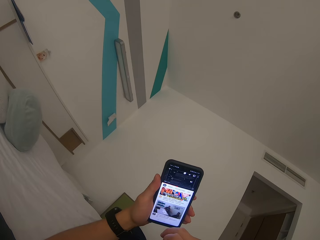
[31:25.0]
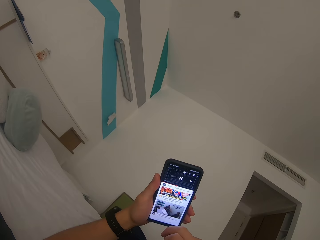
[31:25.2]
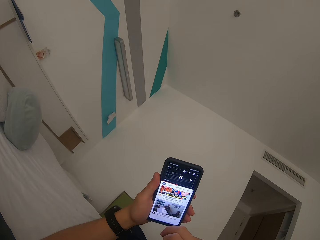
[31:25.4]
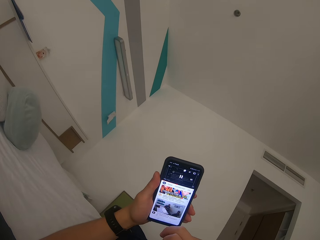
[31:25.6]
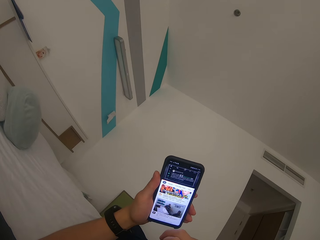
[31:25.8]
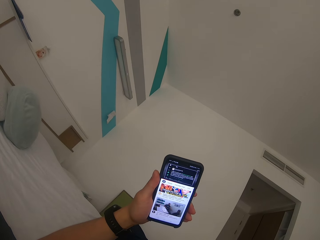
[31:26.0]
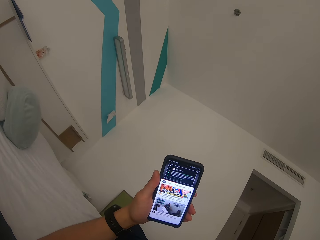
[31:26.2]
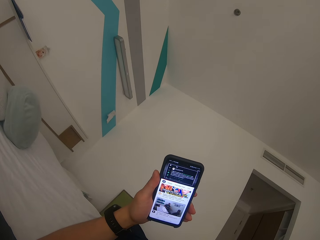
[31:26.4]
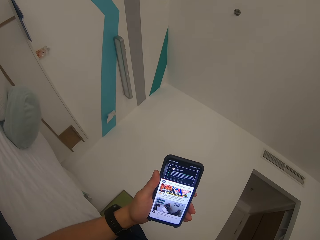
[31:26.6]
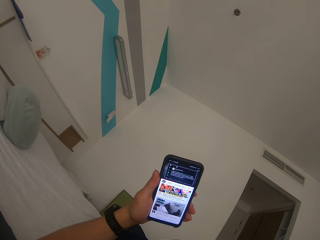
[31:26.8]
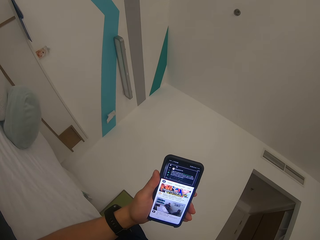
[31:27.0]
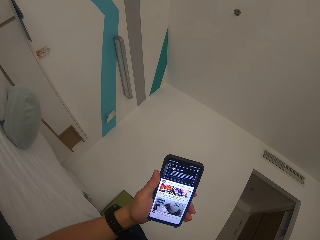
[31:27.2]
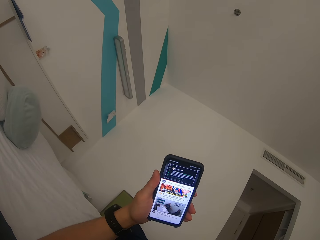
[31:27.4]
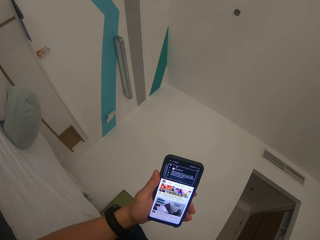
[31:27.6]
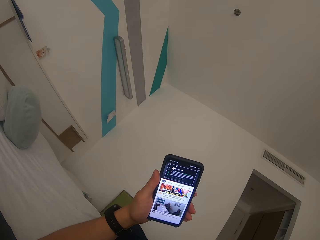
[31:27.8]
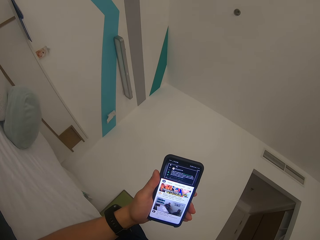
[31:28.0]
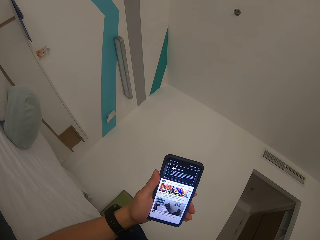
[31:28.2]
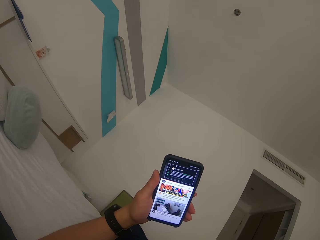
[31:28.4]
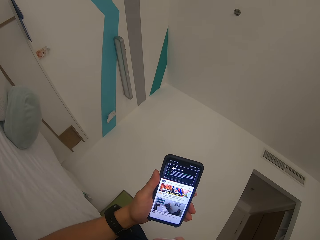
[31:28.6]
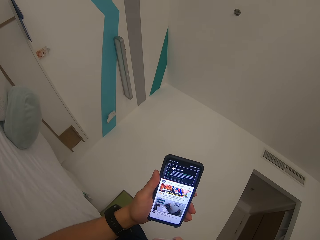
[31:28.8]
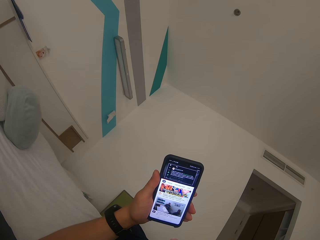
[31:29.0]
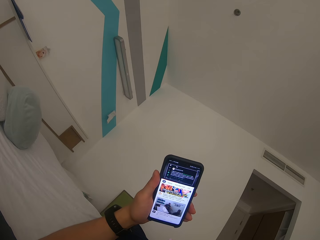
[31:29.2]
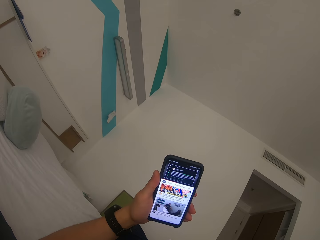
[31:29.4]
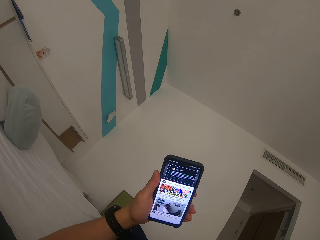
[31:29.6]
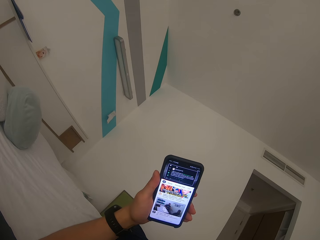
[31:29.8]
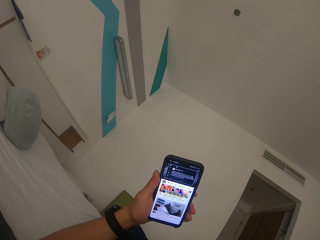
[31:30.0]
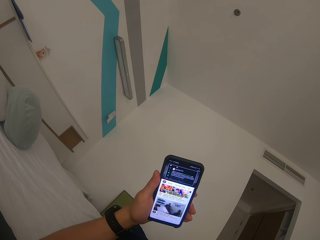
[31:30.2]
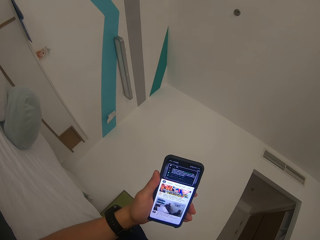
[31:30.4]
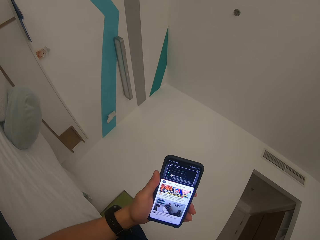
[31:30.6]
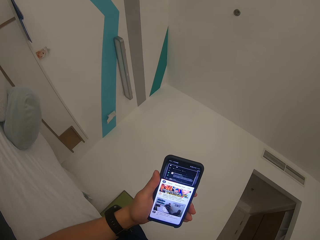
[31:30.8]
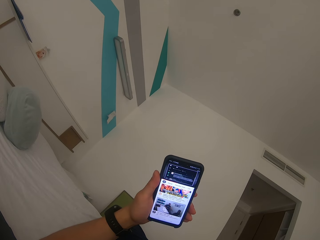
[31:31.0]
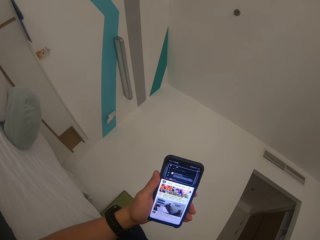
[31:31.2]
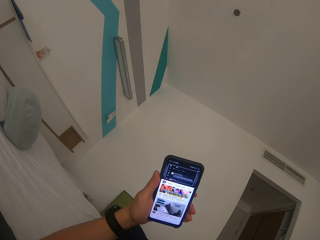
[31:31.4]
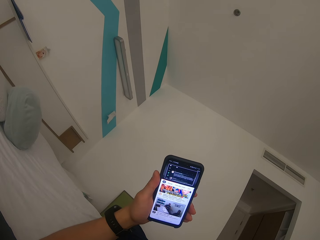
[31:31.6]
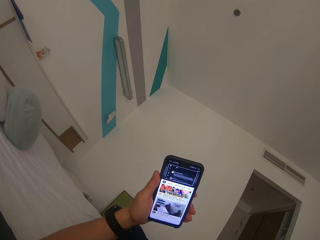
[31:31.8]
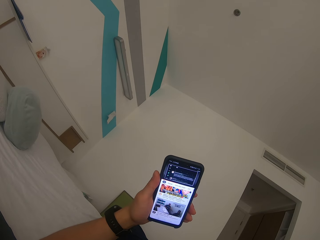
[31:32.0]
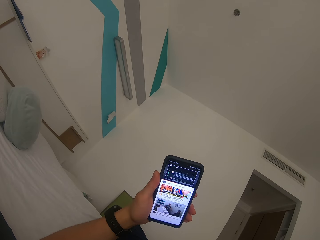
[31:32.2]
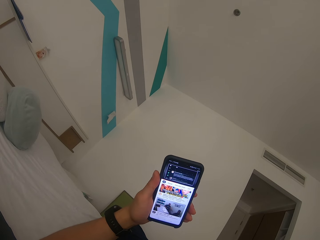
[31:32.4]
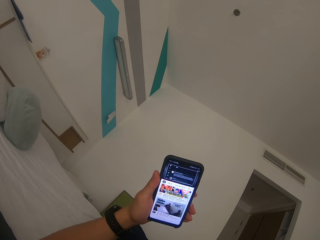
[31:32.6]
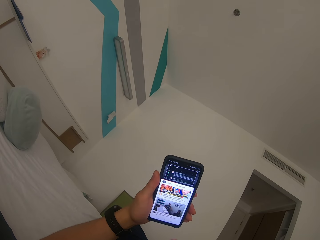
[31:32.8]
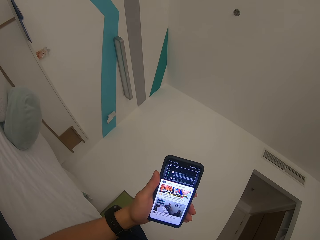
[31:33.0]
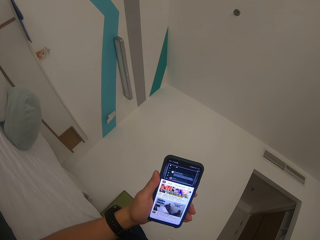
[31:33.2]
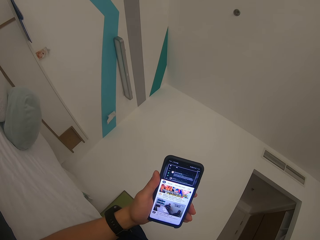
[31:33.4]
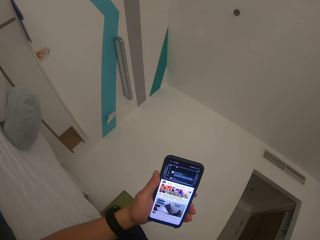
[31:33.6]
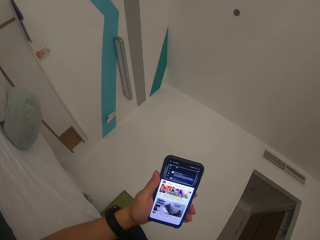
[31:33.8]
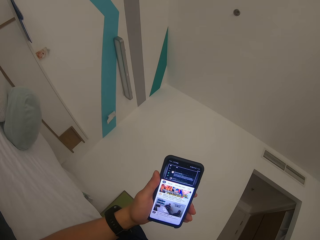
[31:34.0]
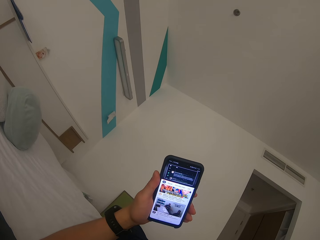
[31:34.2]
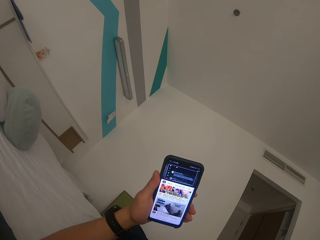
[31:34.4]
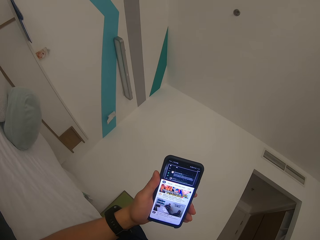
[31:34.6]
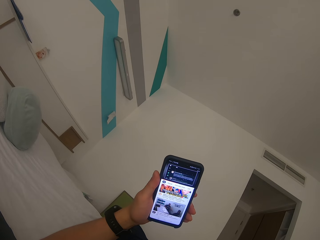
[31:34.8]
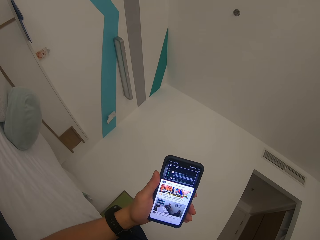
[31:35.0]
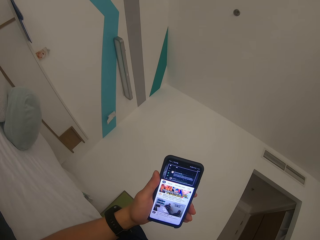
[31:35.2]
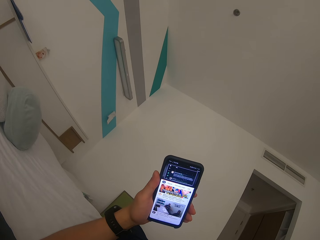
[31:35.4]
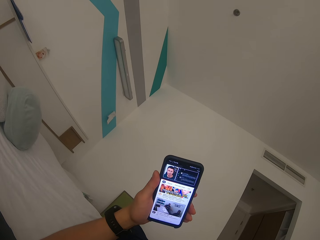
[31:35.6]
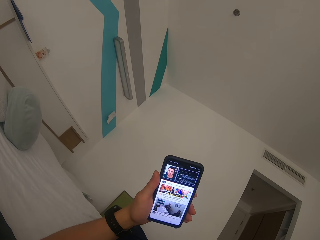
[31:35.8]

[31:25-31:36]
The camera wearer watches a video on the mobile phone.

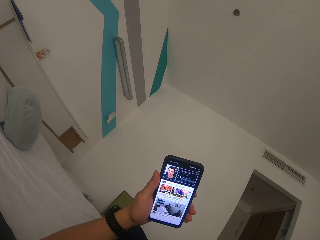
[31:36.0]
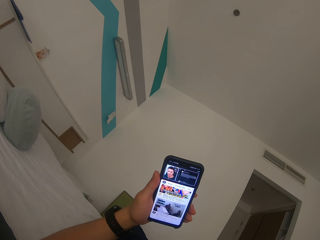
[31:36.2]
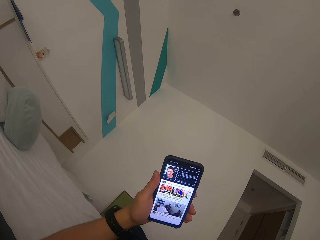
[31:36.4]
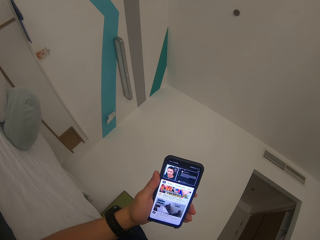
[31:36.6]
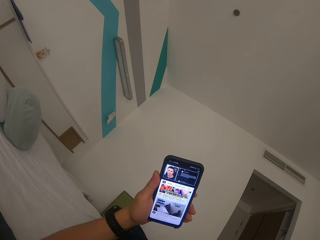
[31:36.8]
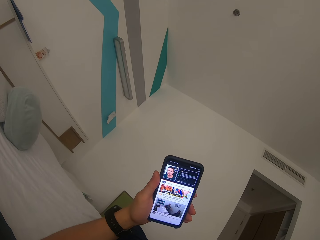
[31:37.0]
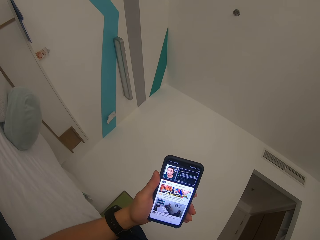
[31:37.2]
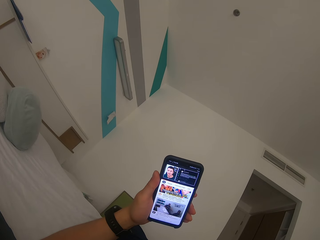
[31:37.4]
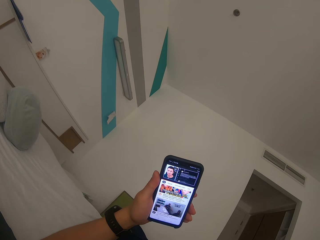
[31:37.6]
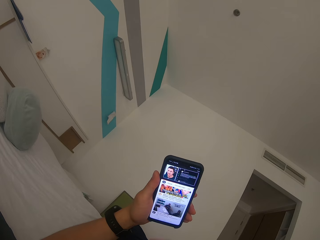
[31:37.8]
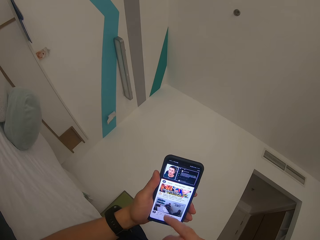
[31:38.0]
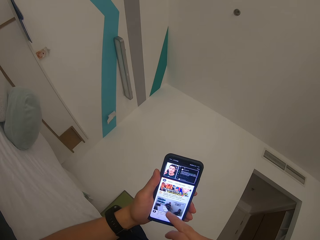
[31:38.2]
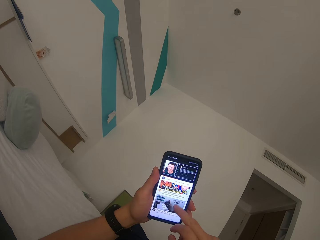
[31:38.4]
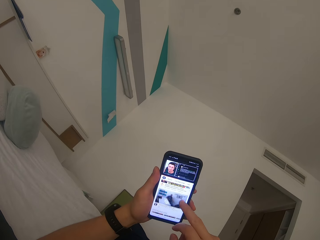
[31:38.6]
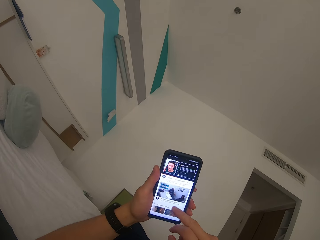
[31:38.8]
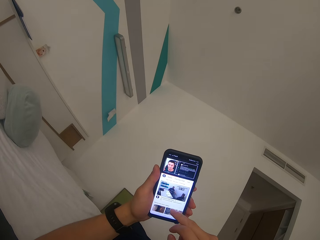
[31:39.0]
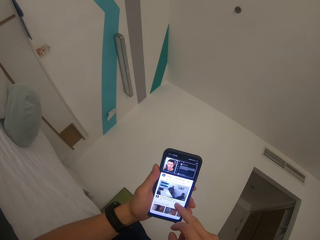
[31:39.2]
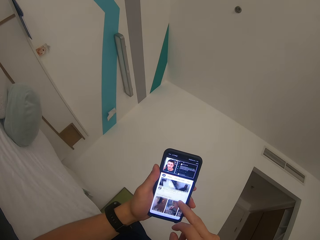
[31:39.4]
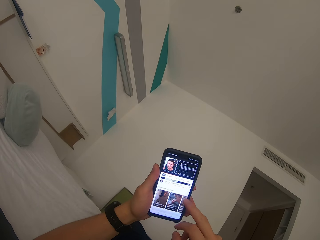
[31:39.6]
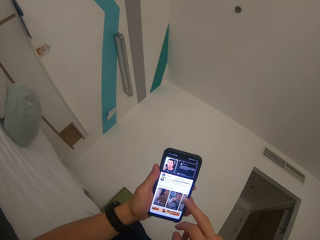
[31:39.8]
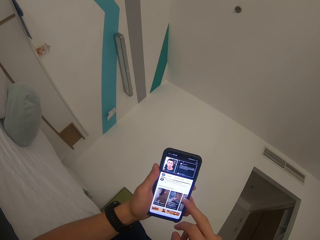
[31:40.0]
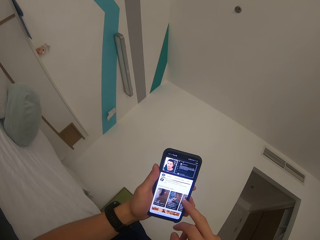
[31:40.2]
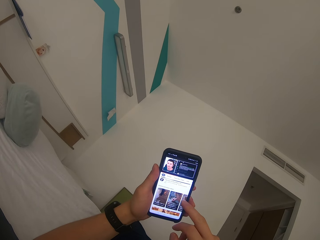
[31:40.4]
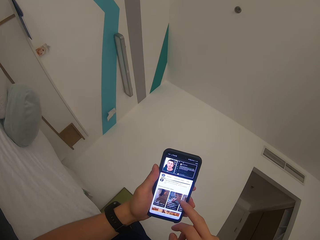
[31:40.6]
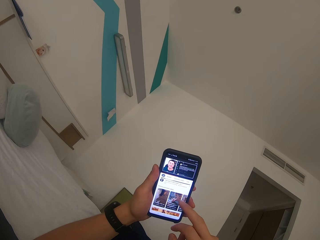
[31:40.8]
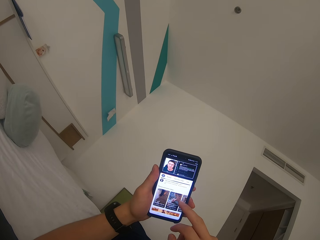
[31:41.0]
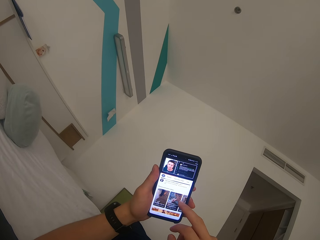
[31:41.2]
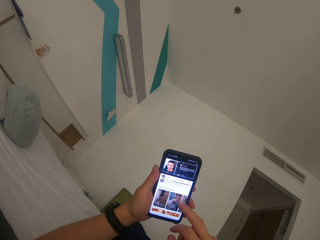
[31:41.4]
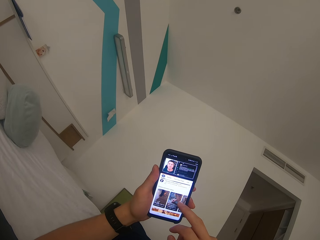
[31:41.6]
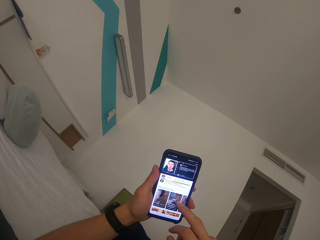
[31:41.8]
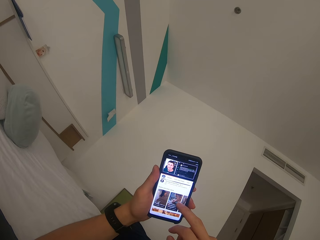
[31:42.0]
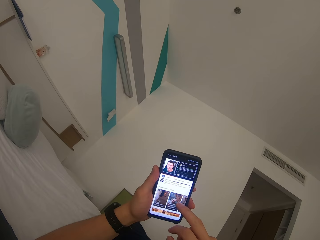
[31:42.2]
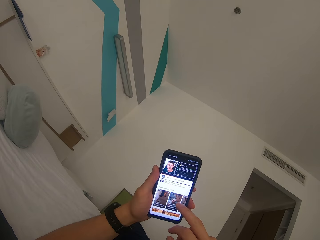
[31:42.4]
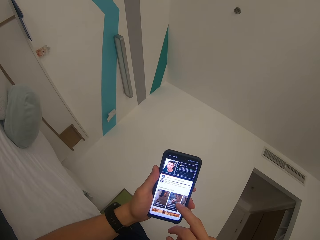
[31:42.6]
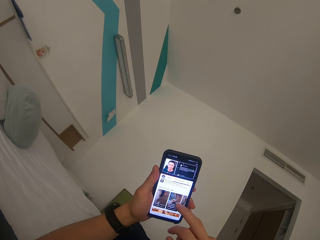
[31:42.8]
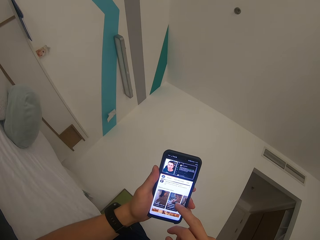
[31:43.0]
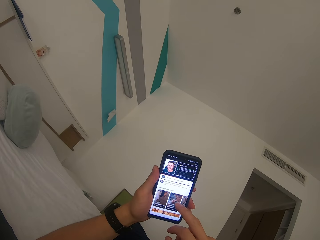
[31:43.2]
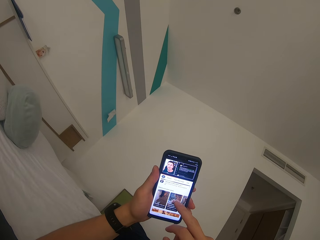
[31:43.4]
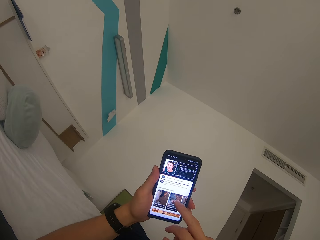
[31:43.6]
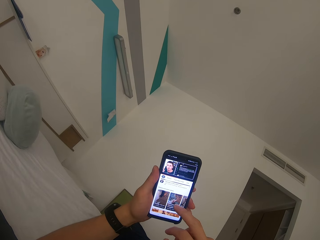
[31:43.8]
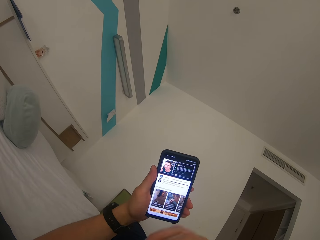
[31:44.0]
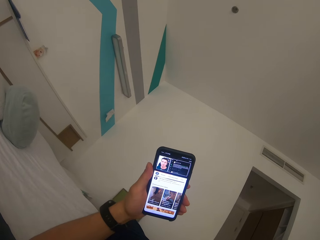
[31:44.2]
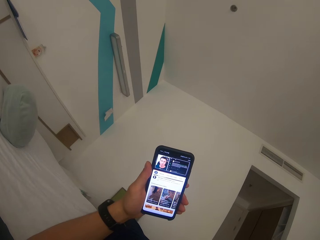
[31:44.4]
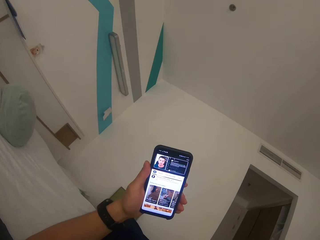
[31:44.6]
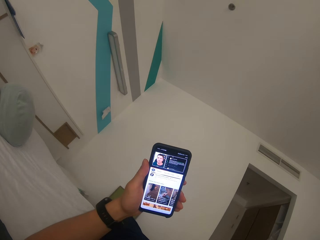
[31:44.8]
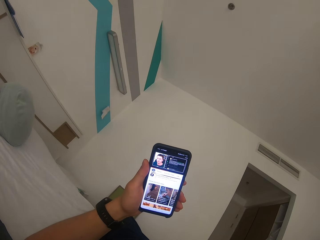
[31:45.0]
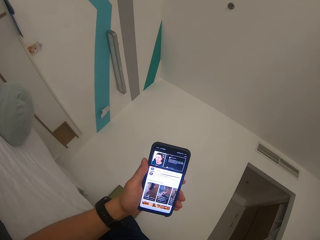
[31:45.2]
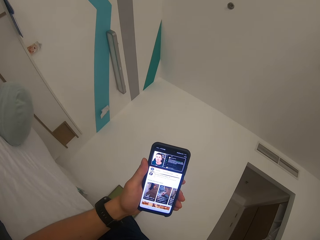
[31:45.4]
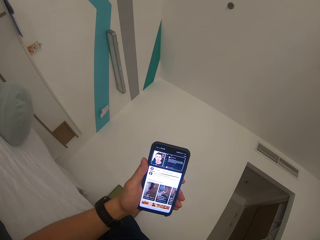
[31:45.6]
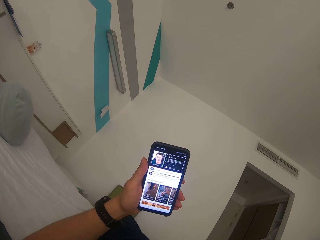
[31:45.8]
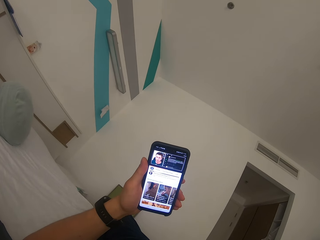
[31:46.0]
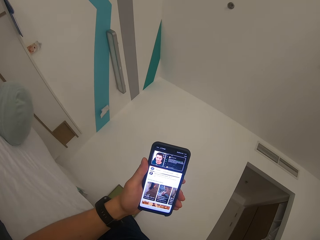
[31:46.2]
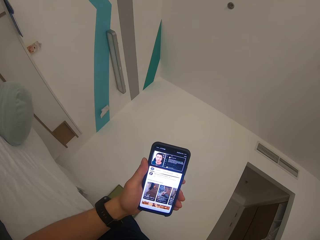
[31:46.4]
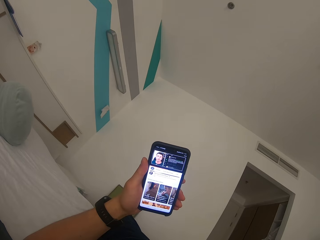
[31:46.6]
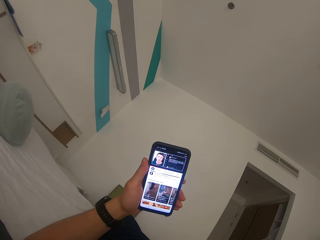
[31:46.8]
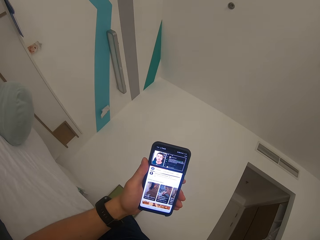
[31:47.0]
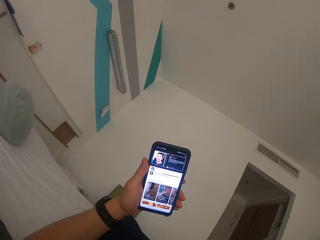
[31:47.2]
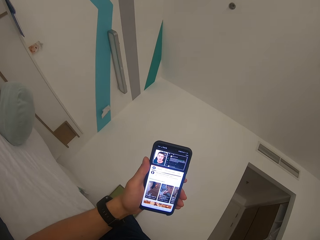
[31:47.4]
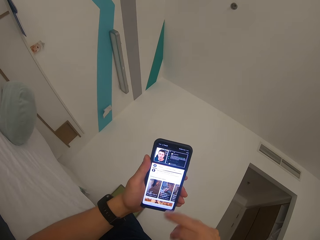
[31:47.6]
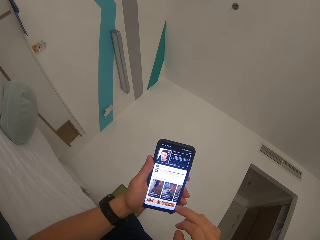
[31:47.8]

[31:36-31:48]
The camera wearer operates the phone. They scroll the mobile phone.
